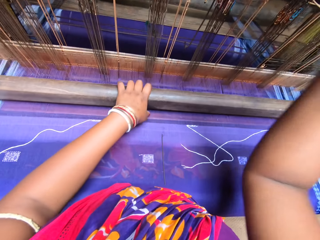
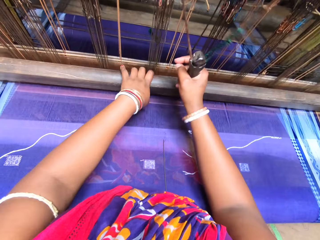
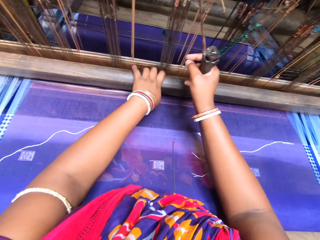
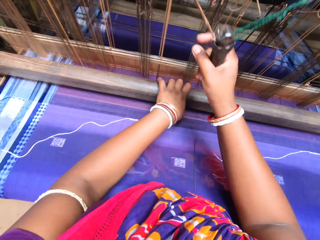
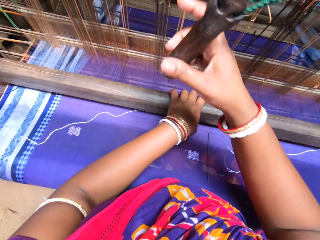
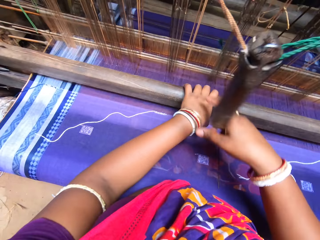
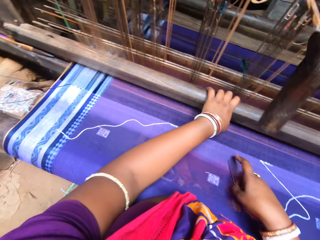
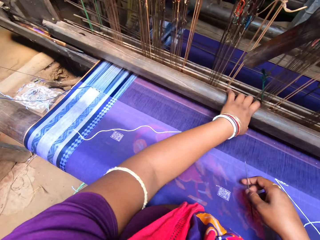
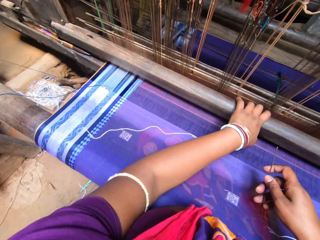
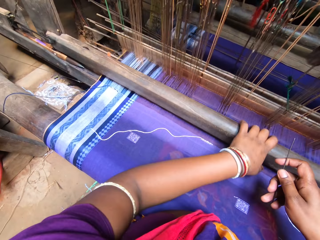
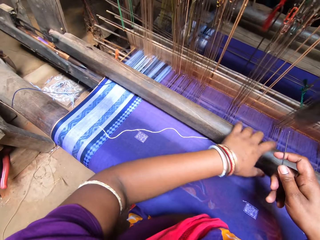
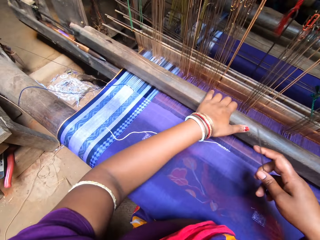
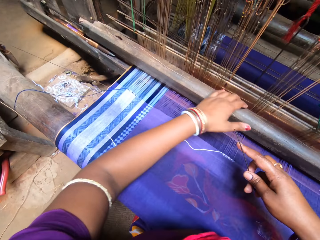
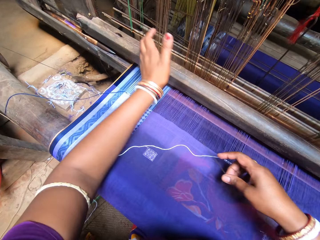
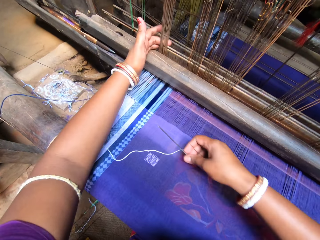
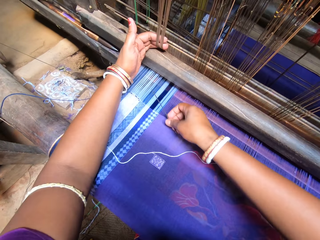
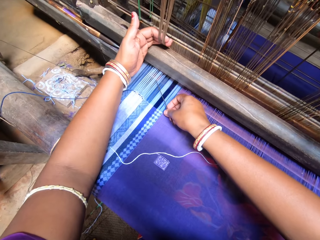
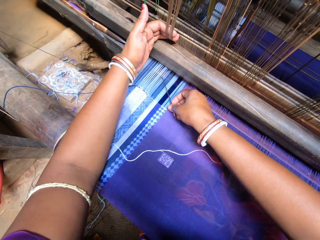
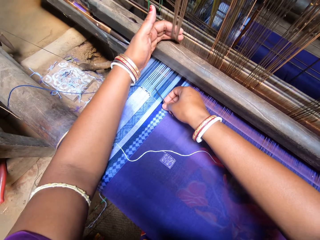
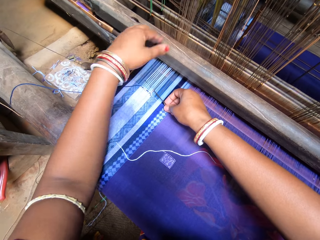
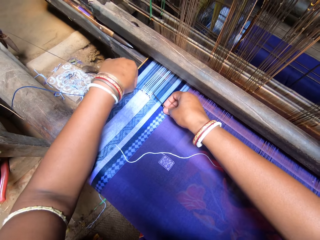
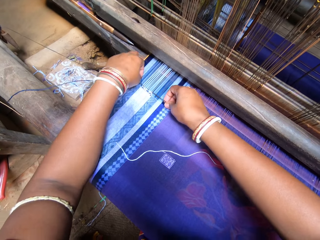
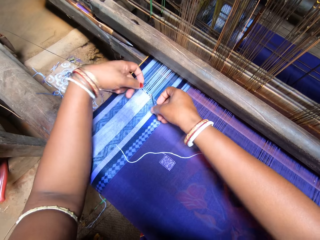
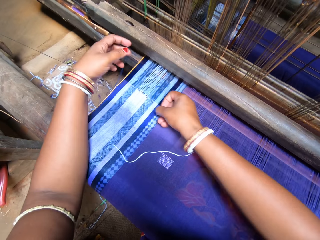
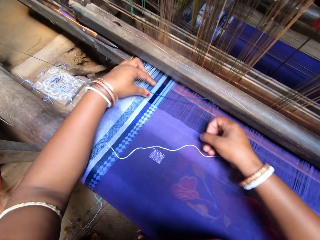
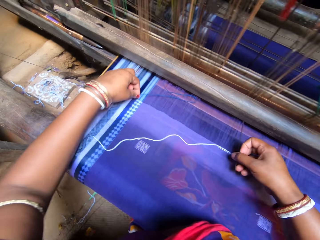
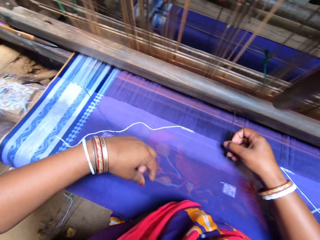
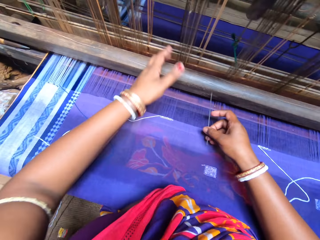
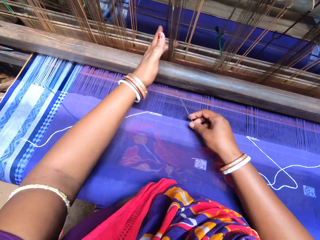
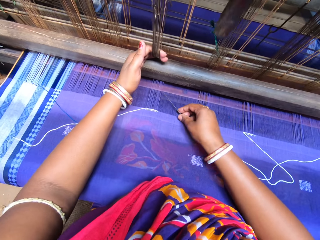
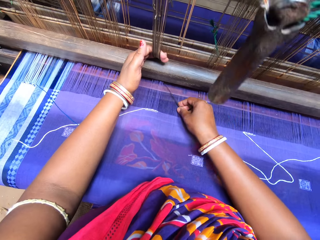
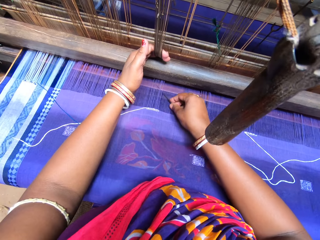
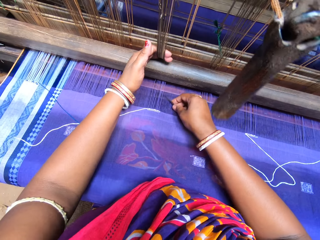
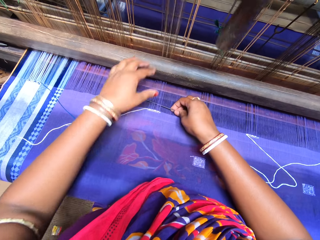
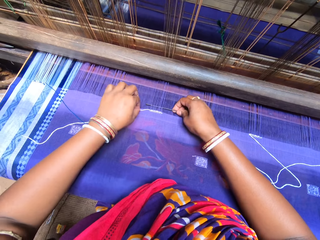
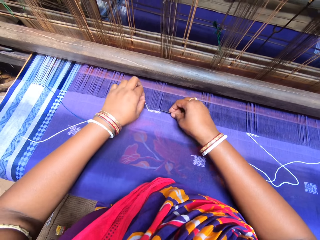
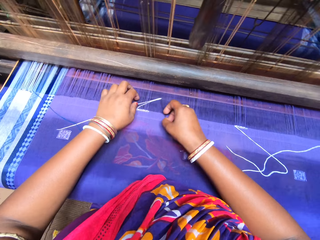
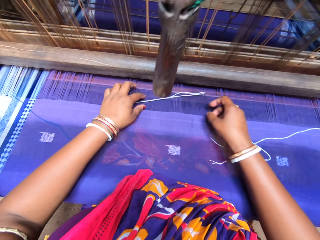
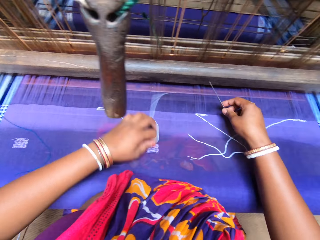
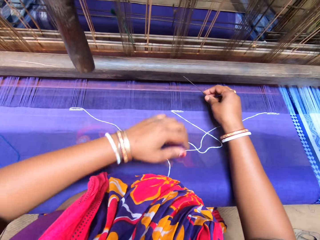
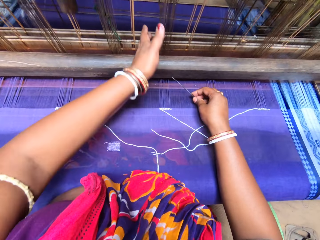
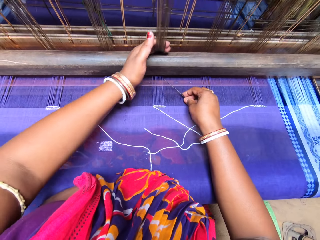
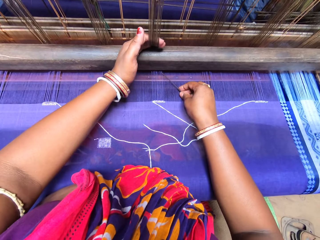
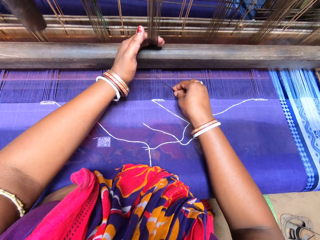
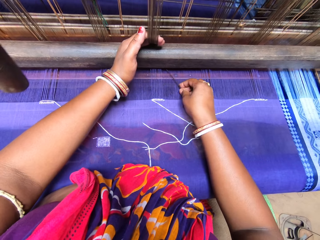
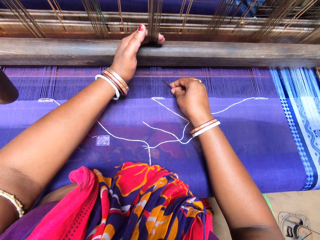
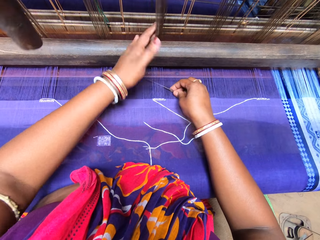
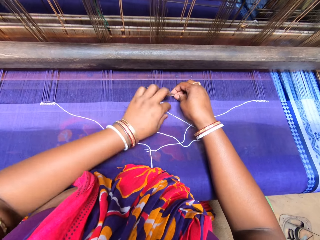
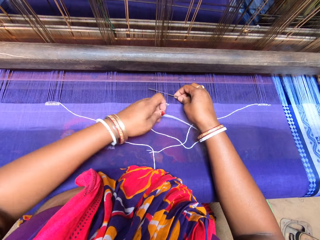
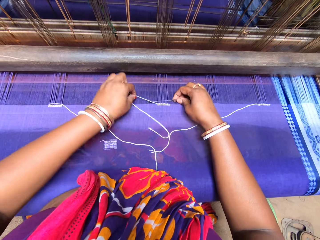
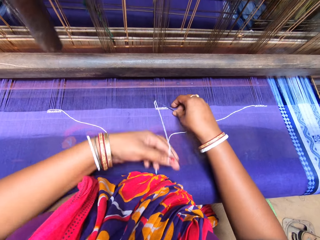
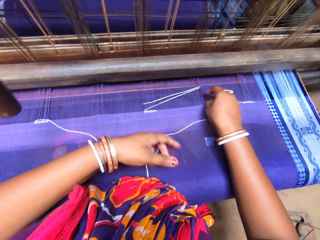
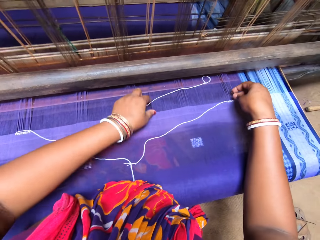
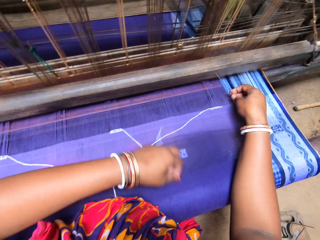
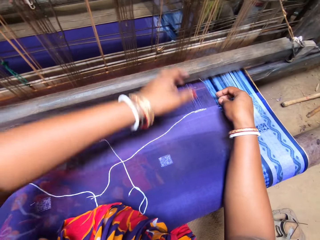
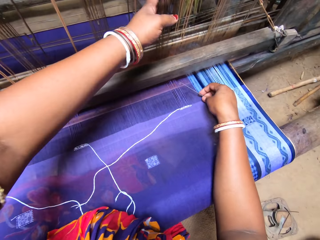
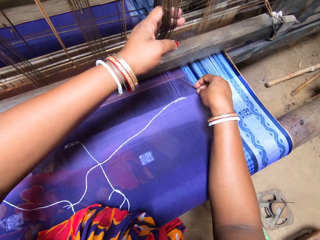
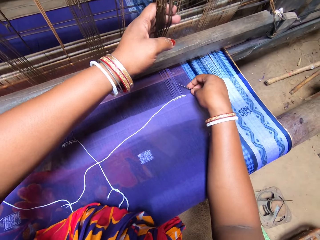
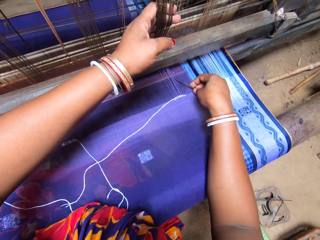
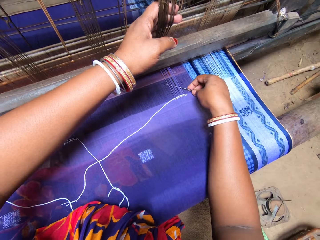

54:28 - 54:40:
The camera wearer picks the pin from the tapestry with her right hand. She rolls thread into the tapestry with the pin in her right hand.

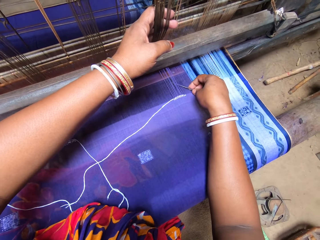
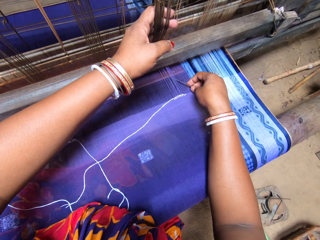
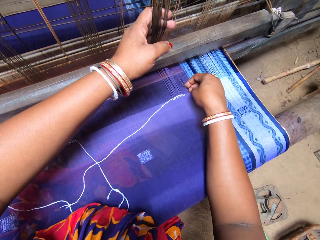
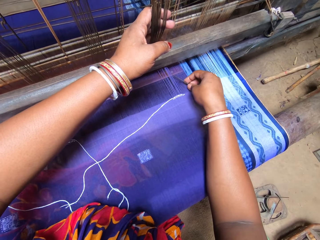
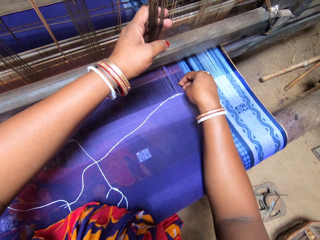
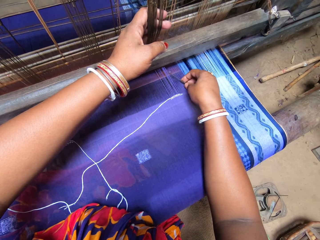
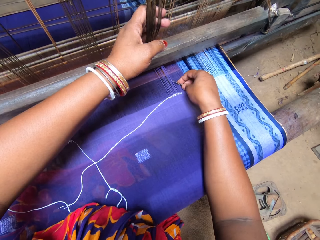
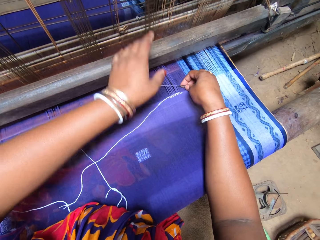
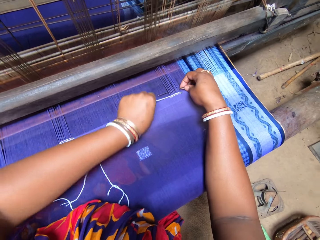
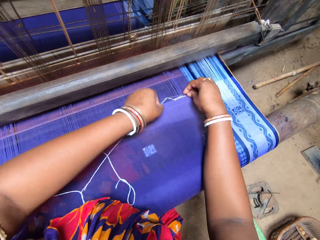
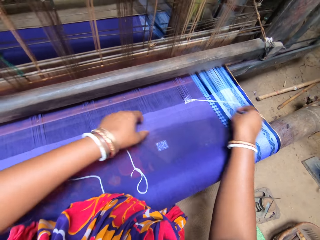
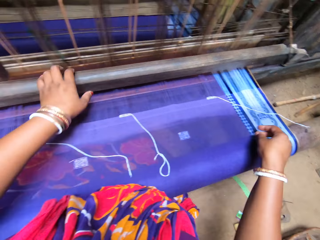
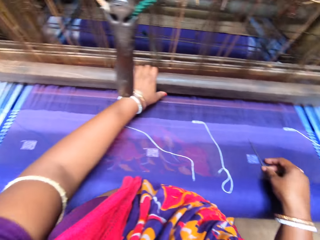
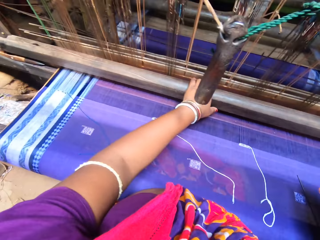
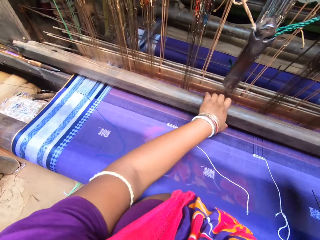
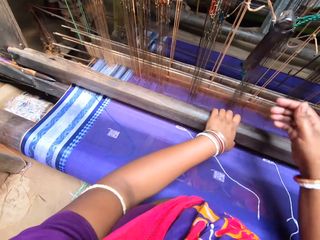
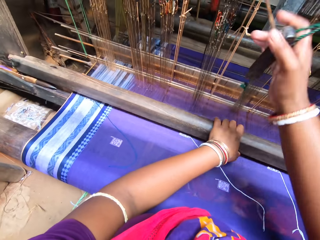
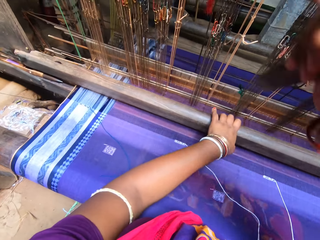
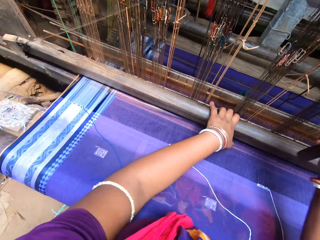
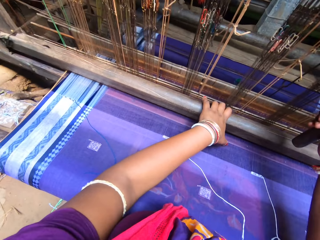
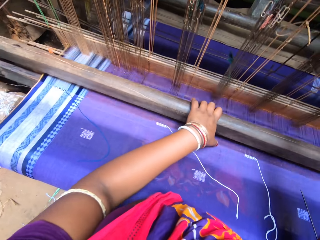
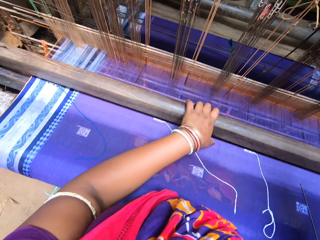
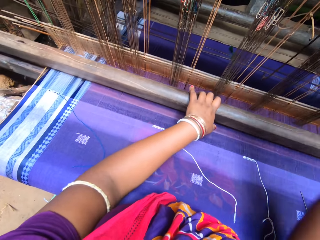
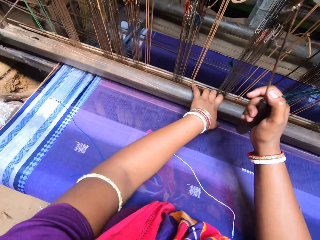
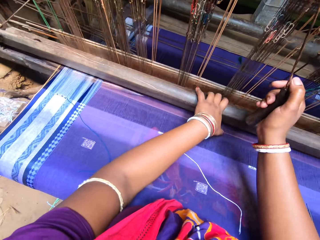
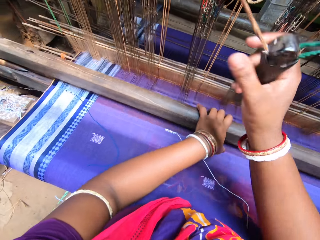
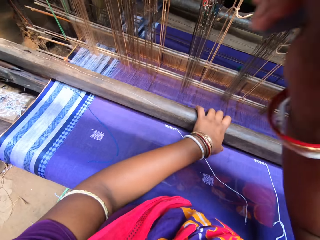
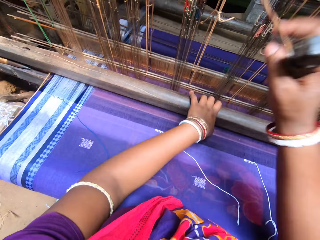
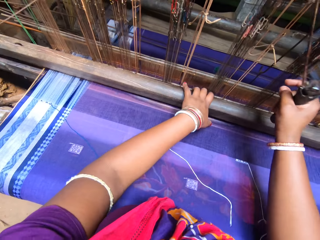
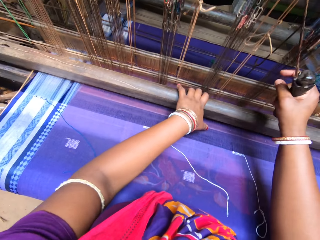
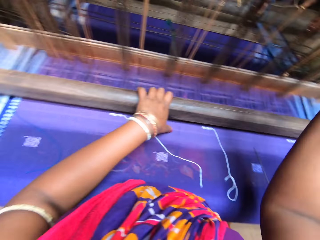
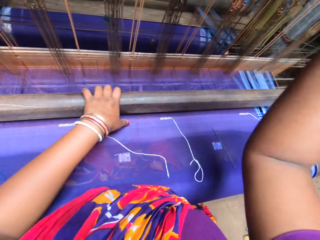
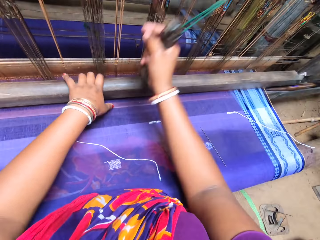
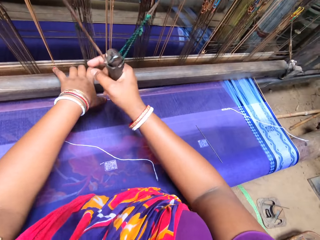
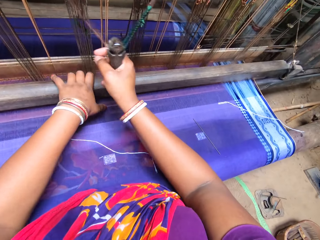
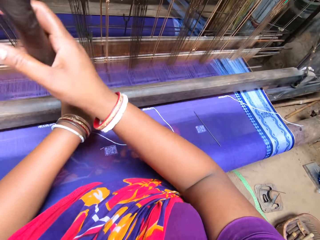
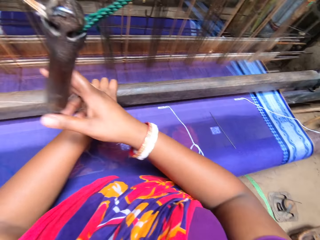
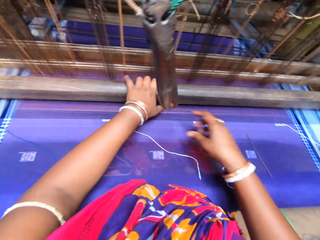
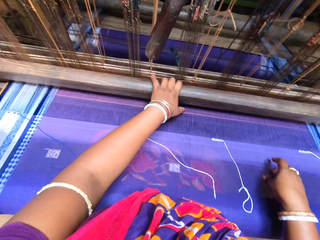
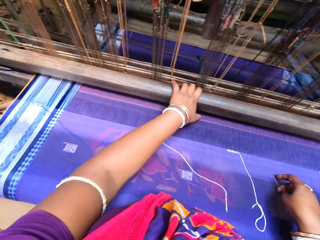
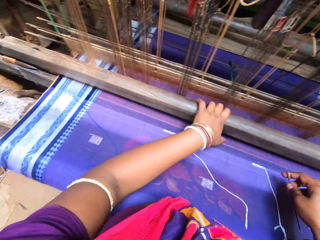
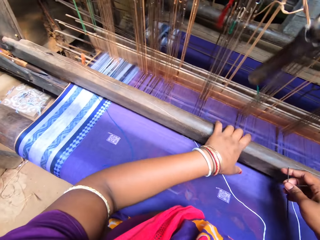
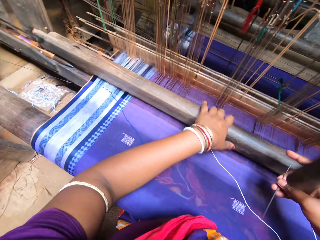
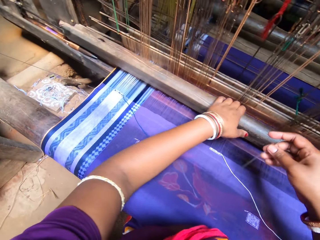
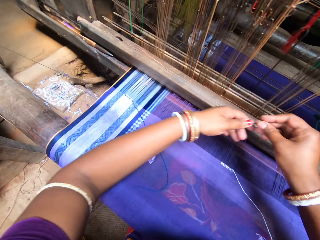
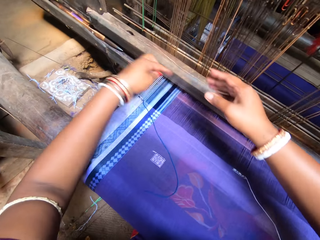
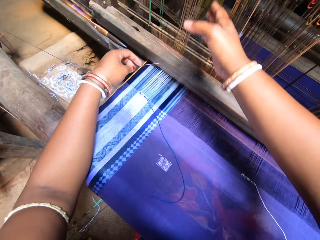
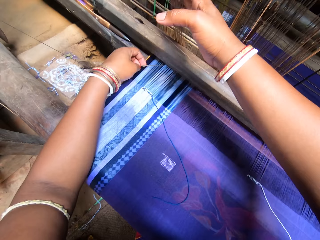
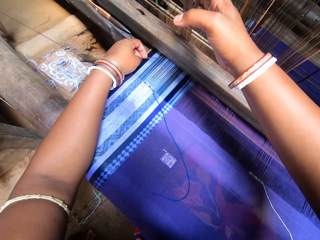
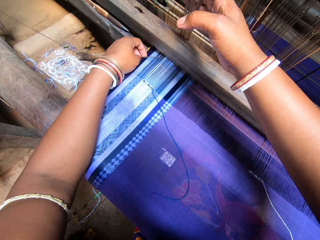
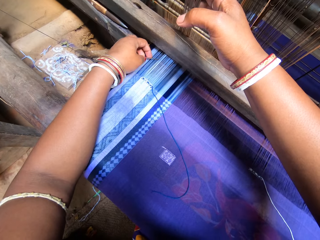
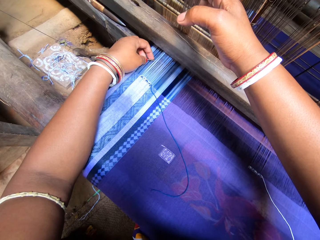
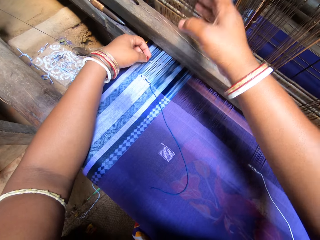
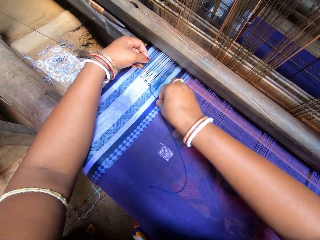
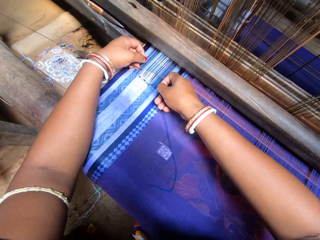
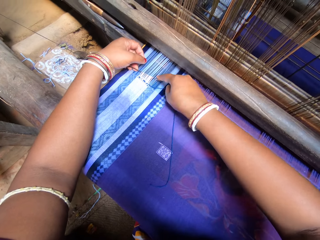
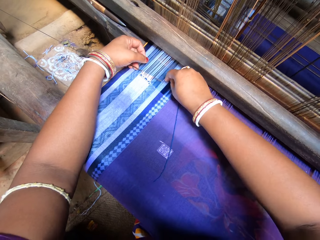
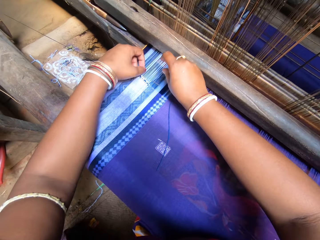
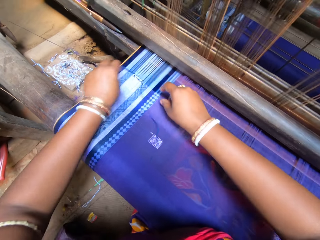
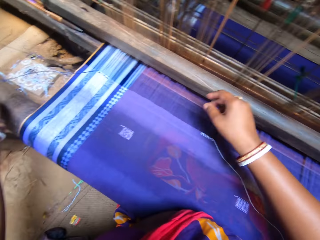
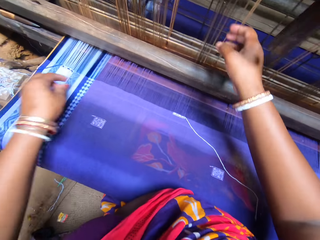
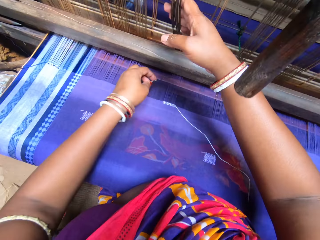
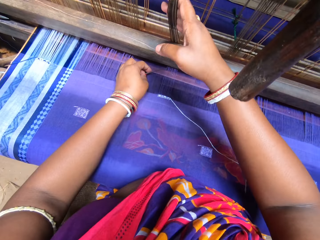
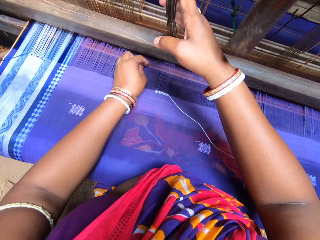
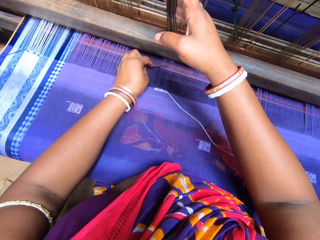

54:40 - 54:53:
The camera wearer drops the pin on the tapestry with her right hand. She weaves the tapestry on the handloom with both hands. She rolls the machine on the fabric. She picks the pin from the tapestry with her right hand. She rolls thread into the tapestry with the pin in her left hand.
